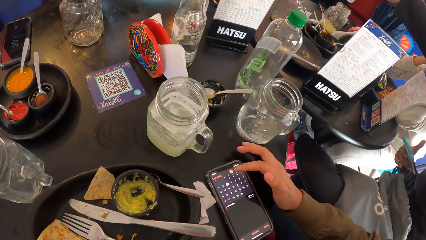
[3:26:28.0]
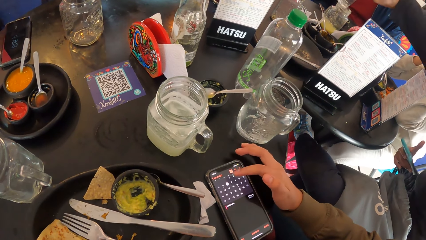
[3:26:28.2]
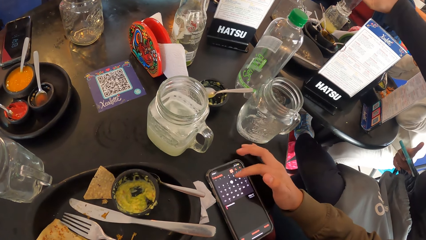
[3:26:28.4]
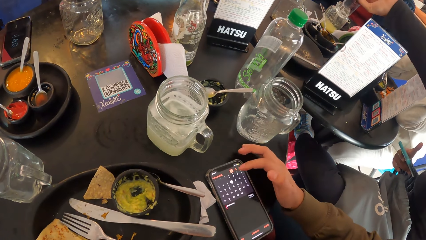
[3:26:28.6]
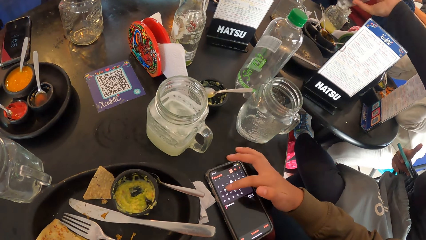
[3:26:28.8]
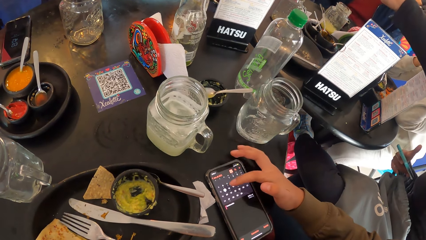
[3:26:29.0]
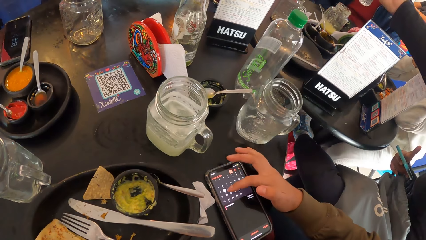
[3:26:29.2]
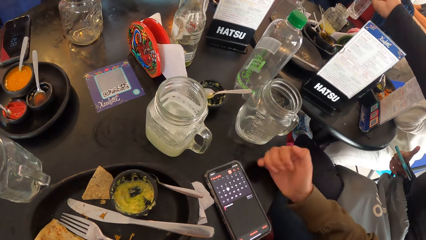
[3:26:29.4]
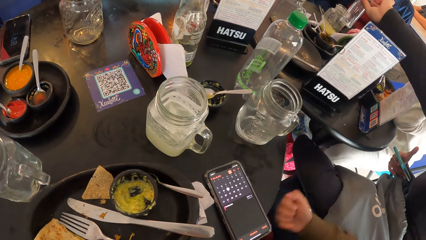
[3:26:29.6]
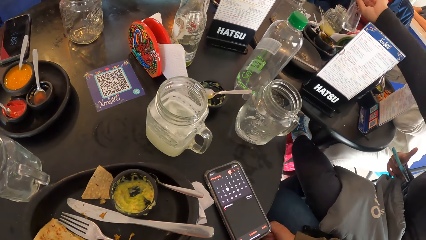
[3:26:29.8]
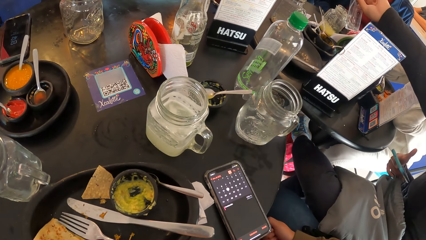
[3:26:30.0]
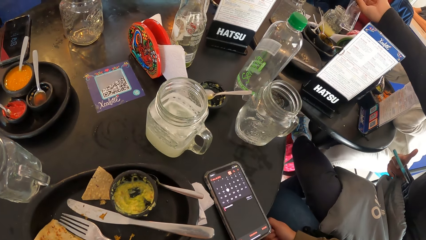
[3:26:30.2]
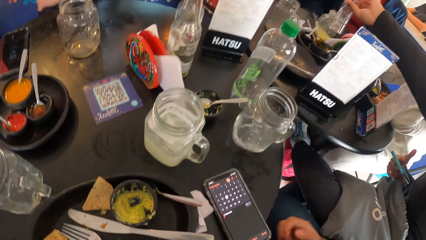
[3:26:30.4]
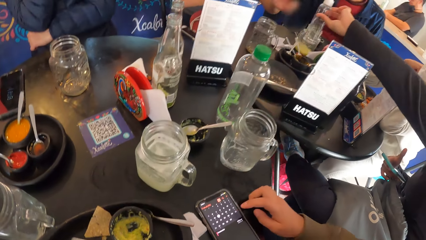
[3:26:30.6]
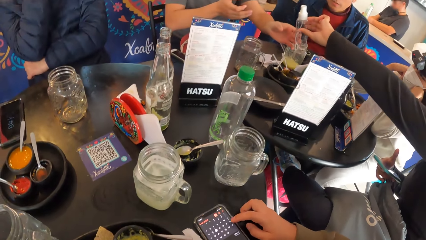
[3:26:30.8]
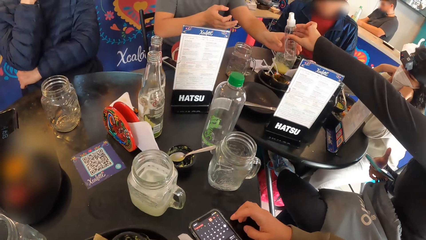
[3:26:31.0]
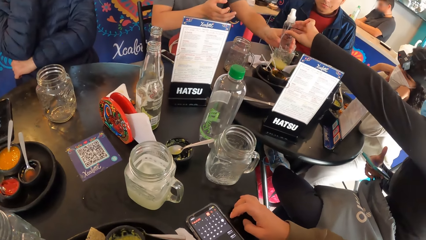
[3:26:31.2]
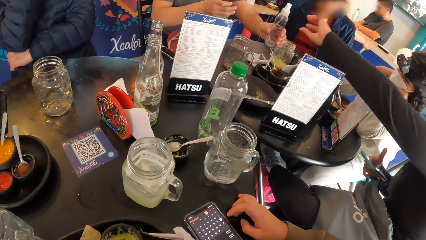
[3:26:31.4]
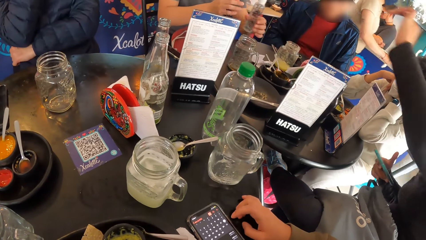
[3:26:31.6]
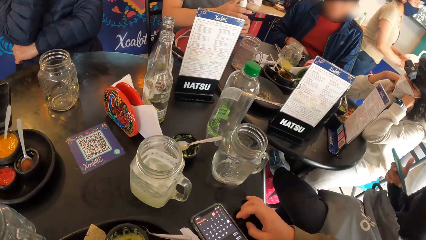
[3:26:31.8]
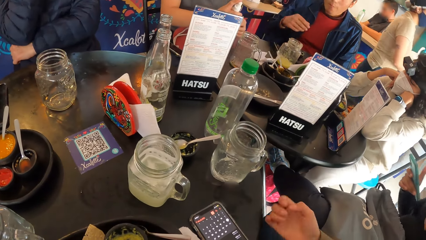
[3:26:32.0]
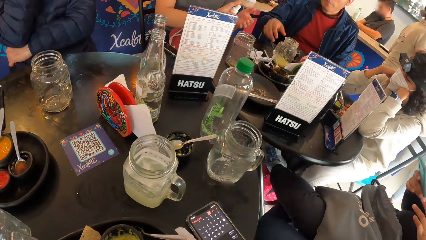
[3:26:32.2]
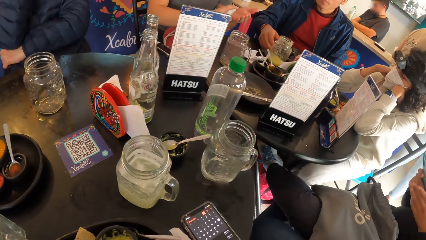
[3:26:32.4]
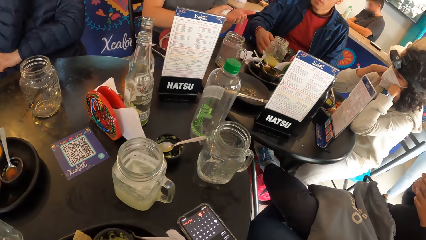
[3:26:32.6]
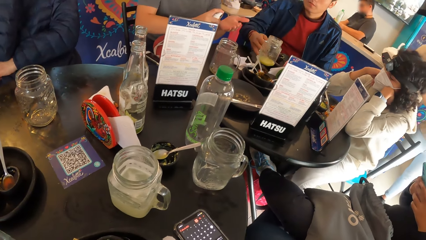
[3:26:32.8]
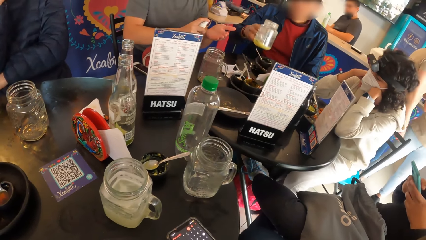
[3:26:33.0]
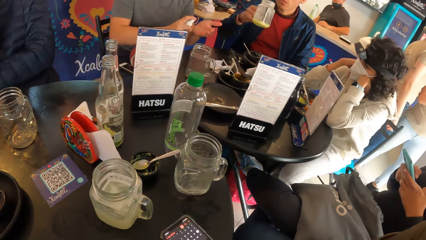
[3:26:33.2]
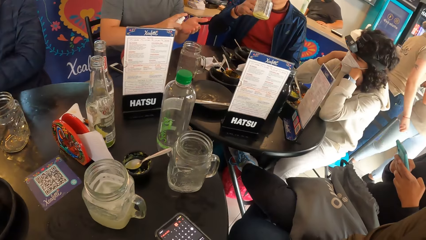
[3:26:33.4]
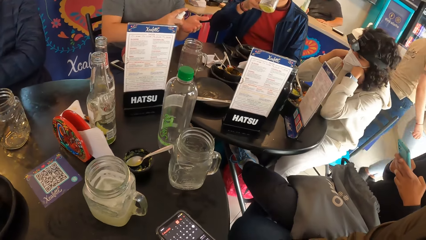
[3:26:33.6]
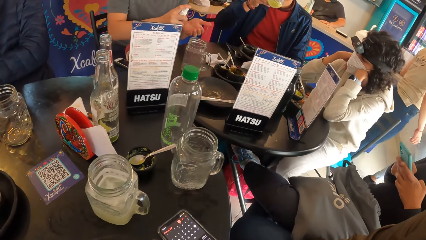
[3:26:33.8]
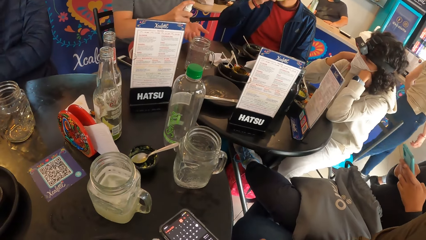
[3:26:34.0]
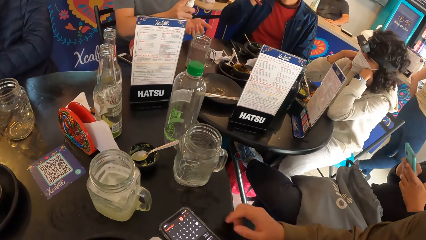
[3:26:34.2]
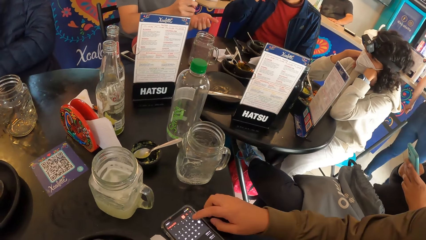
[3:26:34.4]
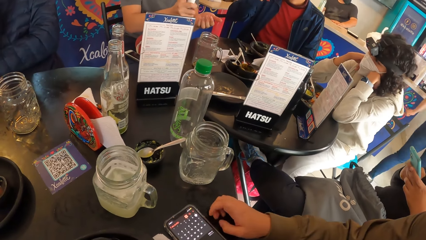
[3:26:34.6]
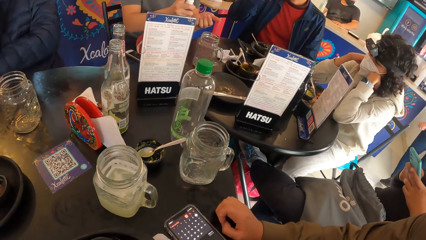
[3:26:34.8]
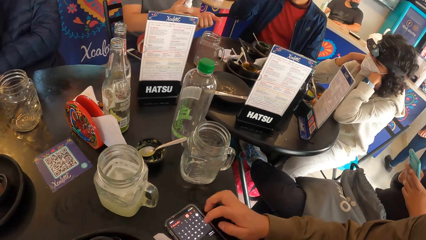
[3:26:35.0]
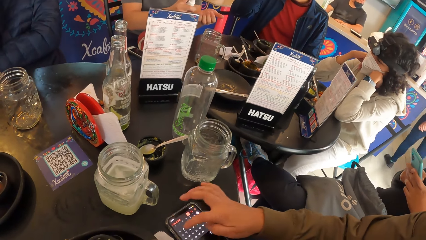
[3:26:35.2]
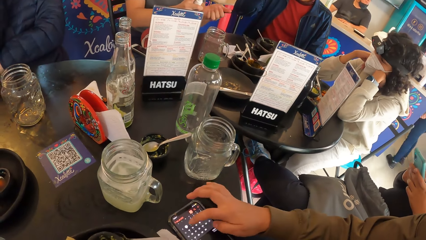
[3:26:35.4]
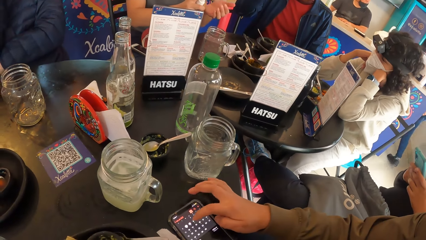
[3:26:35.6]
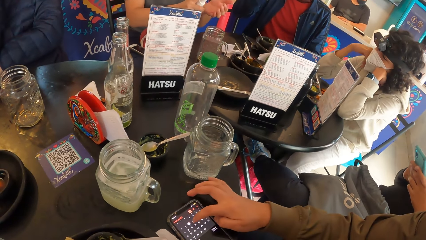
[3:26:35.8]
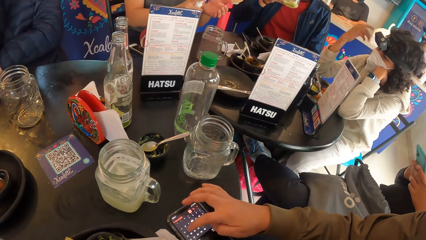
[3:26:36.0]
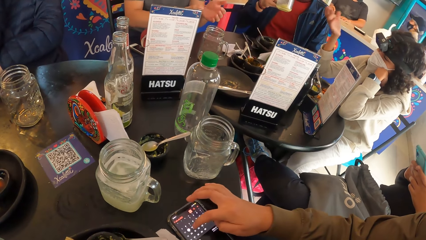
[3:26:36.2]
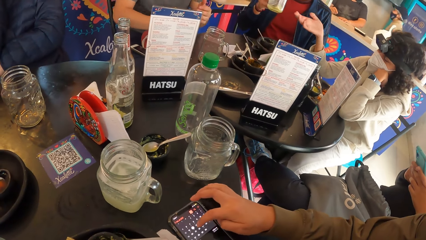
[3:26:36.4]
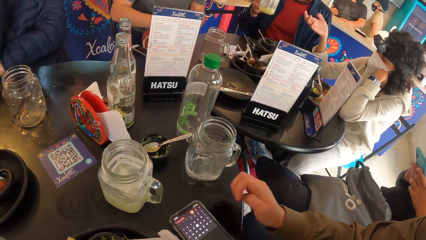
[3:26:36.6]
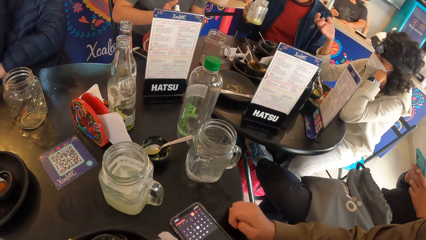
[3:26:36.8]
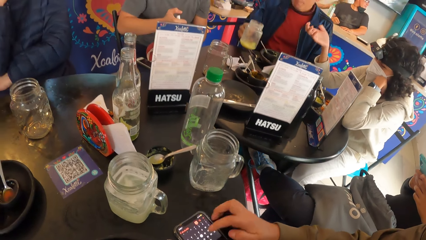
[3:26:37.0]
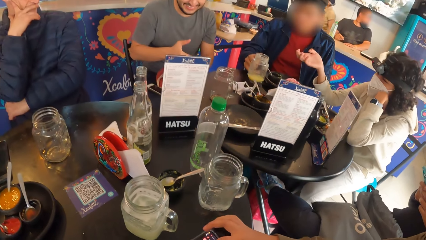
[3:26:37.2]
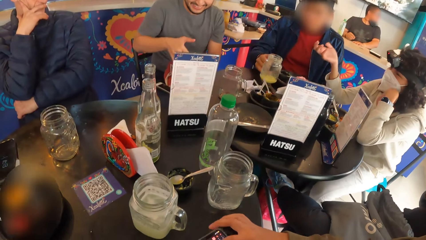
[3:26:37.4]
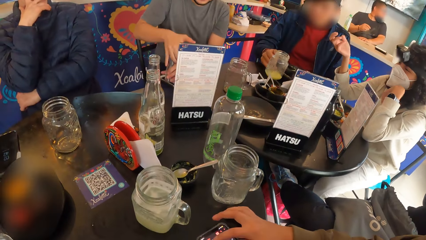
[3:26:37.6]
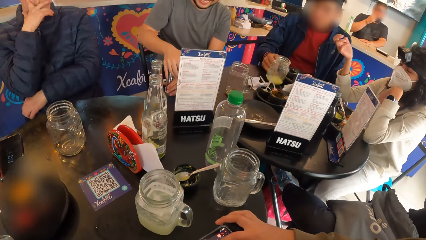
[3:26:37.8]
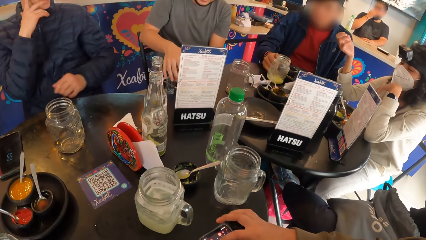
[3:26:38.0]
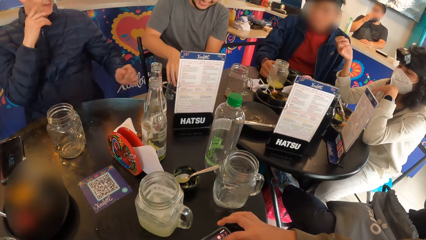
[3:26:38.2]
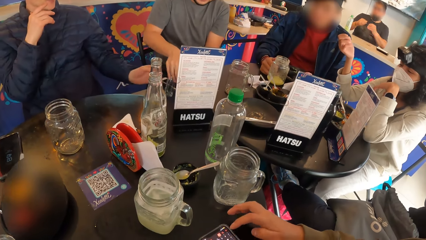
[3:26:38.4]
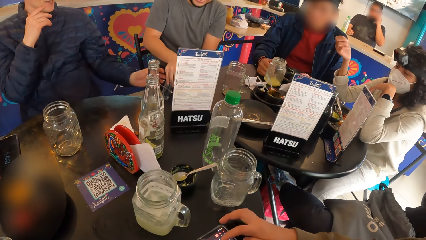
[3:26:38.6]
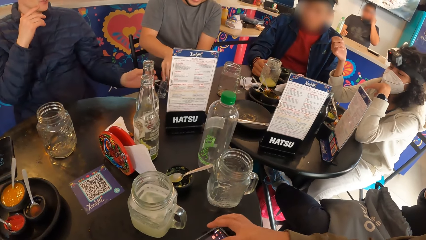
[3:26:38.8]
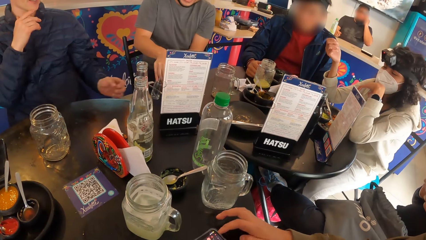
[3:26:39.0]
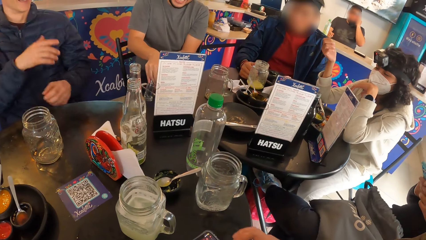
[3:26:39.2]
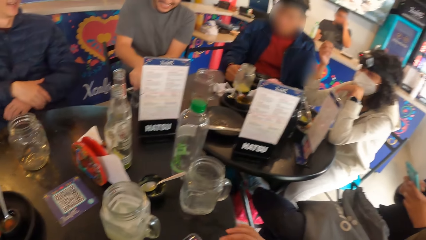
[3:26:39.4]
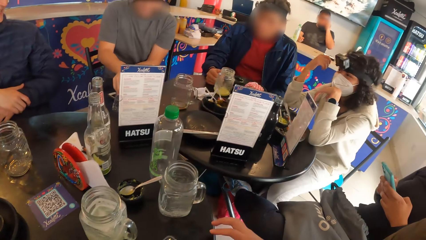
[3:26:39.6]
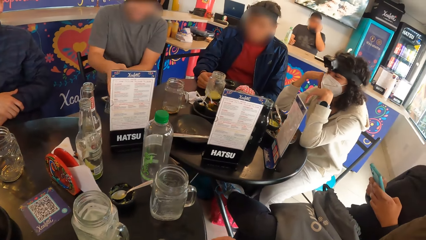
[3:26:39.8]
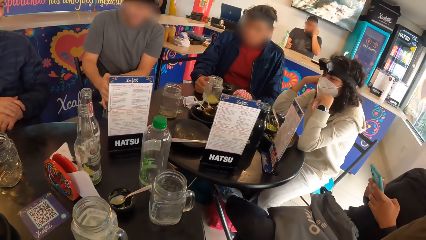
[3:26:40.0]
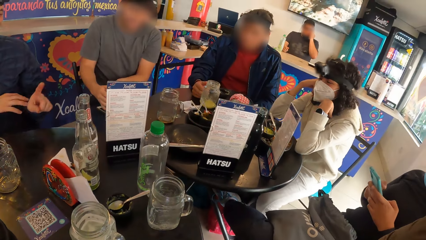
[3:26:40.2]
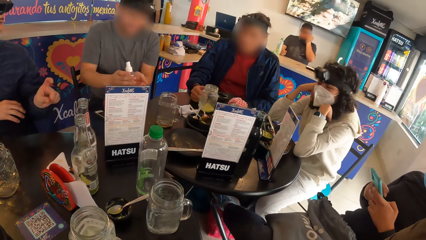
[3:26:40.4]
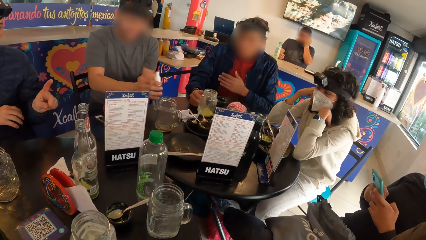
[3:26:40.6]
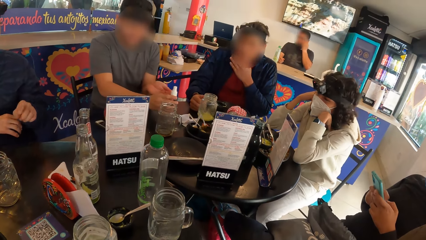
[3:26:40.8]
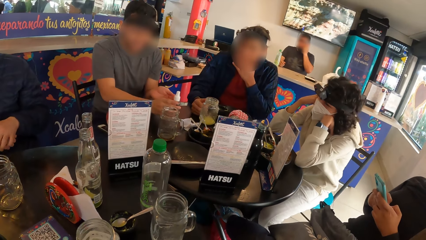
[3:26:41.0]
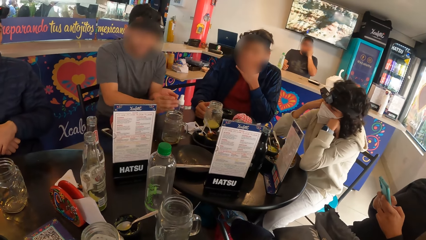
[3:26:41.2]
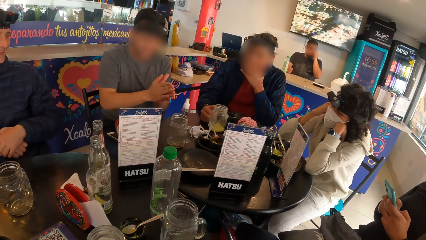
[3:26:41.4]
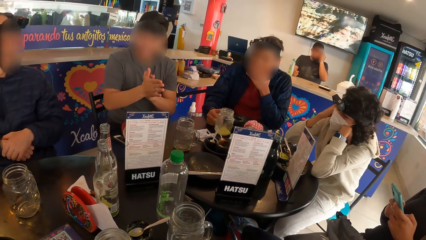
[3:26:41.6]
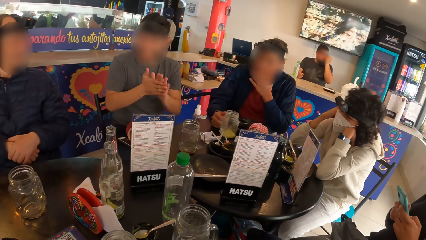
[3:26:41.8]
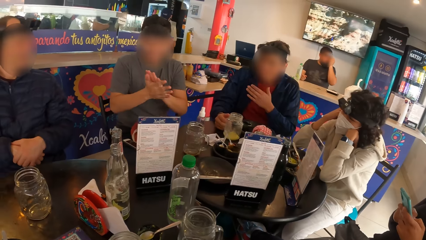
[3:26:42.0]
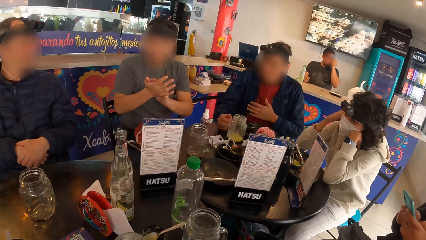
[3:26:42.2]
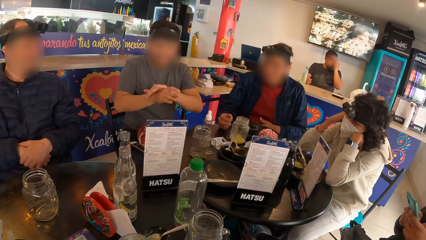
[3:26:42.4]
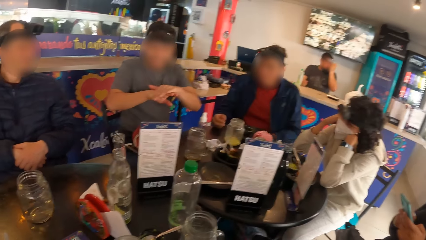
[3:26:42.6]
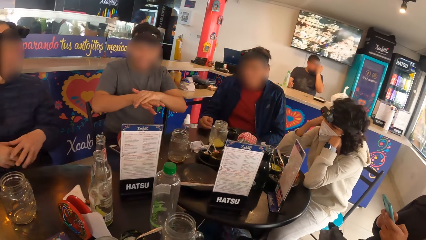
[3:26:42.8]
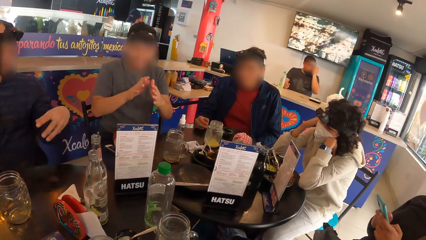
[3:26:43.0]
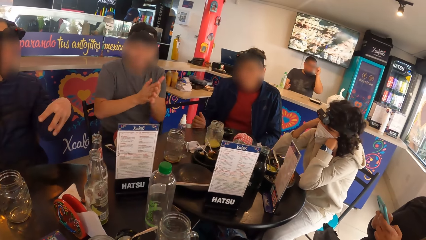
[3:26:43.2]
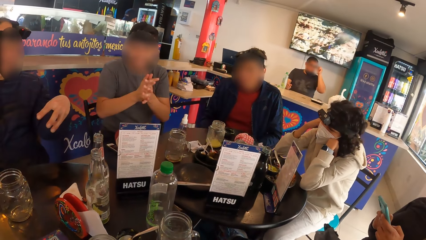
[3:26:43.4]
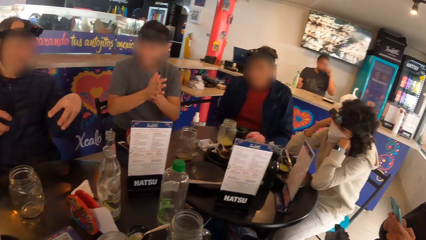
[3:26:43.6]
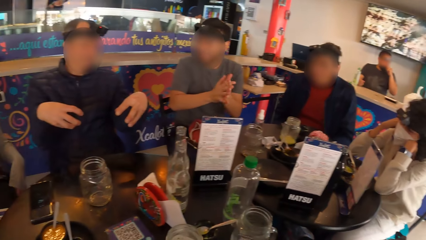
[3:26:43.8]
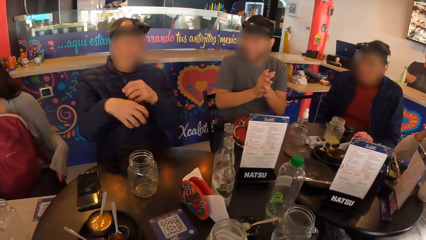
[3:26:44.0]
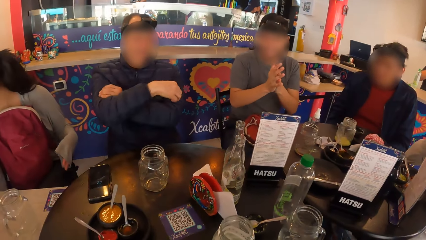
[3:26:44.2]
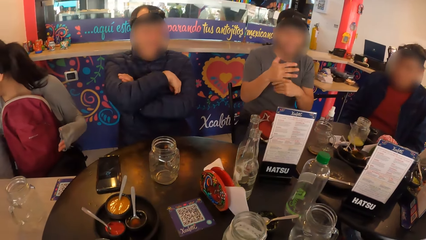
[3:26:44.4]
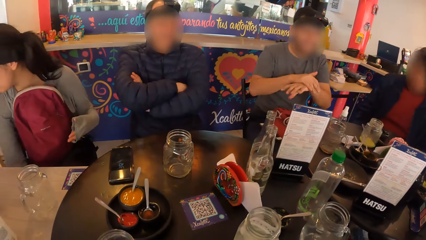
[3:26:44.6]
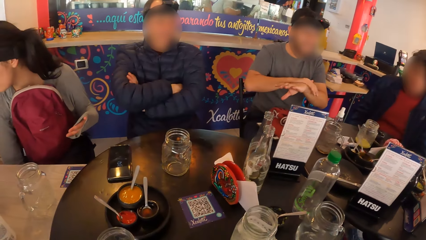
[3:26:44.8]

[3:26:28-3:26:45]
A woman passes a bottle to a man with her left hand. The man takes the bottle in the woman's left hand with his left hand. The man passes the bottle in his left hand to his right hand. Another man lifts the cup on the table with his right hand. The woman operates the phone with both hands. The camera wearer looks around. The other man drinks from the cup in his right hand. The camera wearer touches a phone. Another woman interacts with the first man. The first man places the bottle on the table with both hands. The other man drops the cup on the table with his right hand. A third man interacts with the first man. The first man places the bottle on the table with his right hand. The camera wearer looks around. The first man rubs both palms together.
